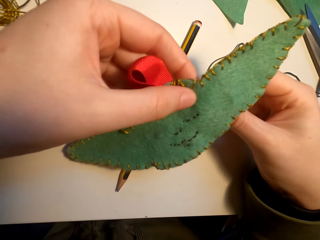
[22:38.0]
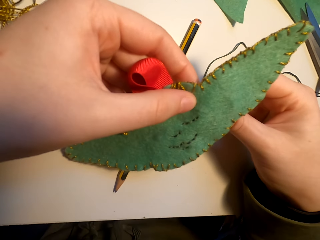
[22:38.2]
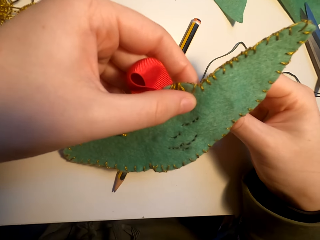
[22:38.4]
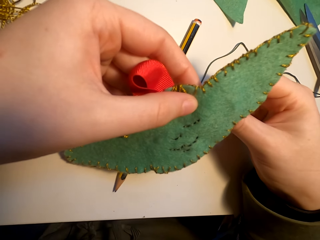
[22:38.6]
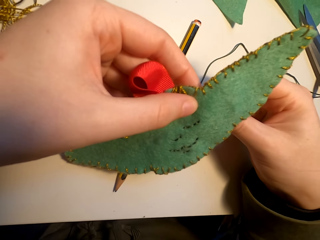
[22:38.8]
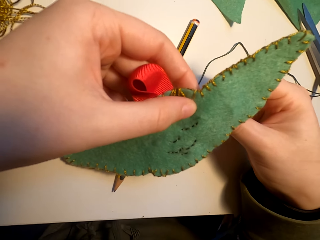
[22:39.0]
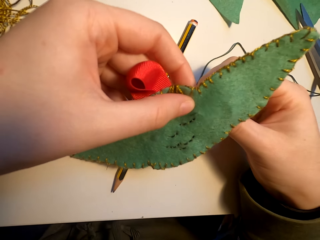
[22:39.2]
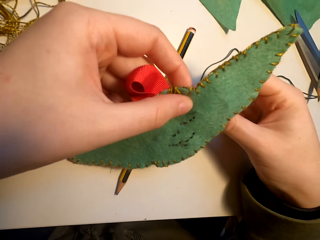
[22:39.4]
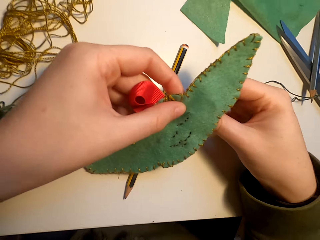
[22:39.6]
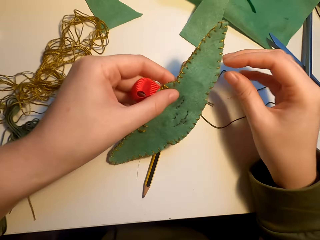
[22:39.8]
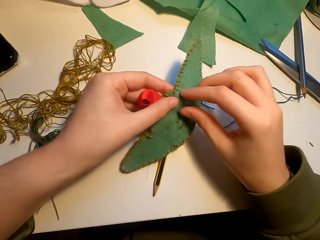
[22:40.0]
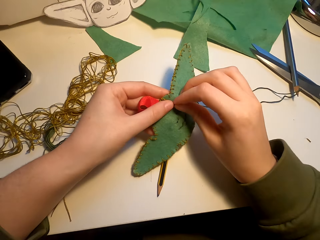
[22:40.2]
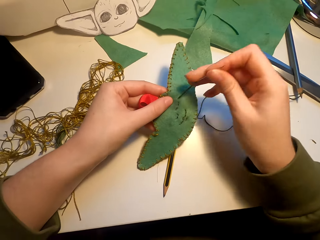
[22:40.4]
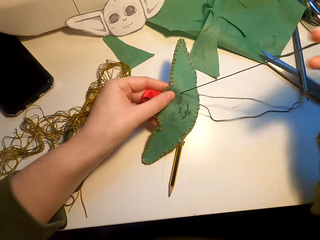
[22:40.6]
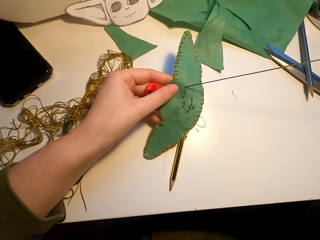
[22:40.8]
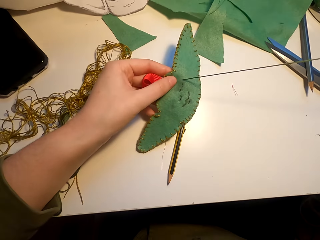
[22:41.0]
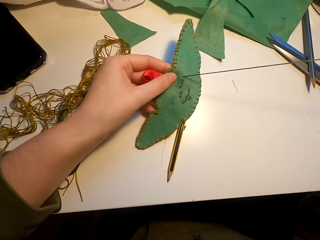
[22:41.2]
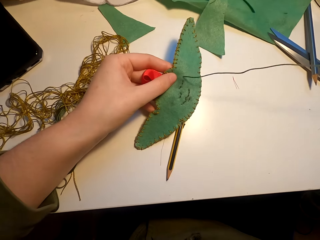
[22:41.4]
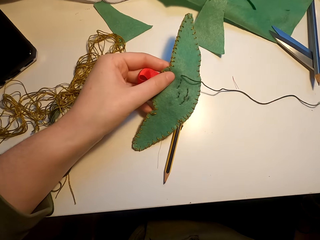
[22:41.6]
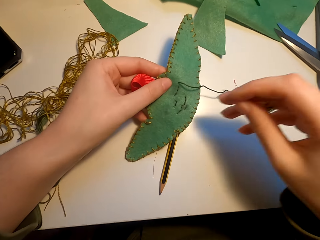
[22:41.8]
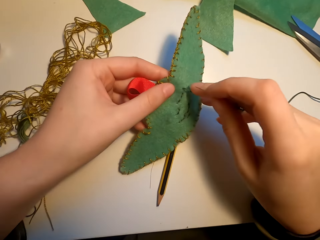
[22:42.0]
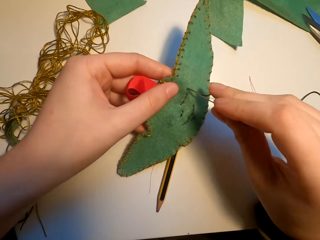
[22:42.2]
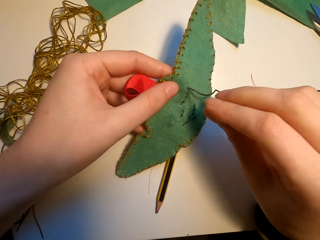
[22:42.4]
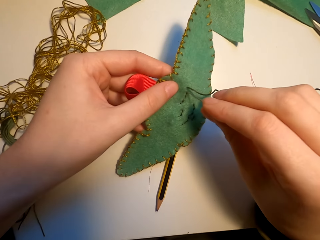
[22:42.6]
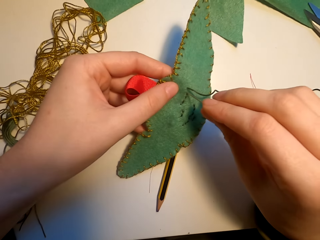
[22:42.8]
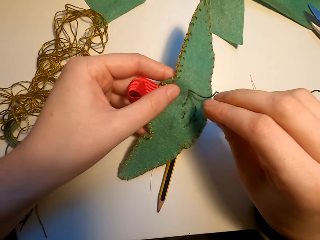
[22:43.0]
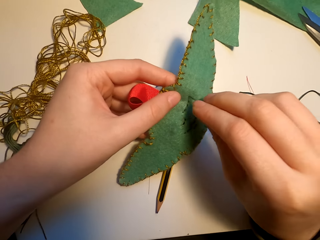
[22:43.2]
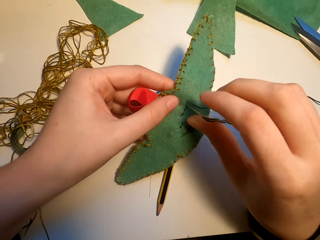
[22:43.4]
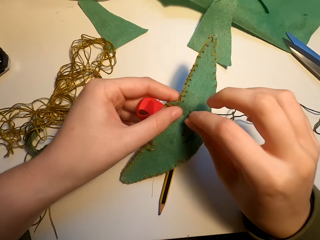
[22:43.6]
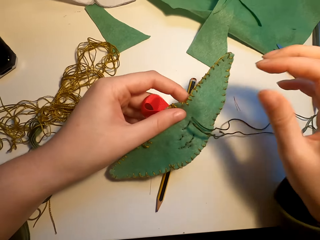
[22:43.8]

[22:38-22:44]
The camera wearer sews the construction paper with a needle.

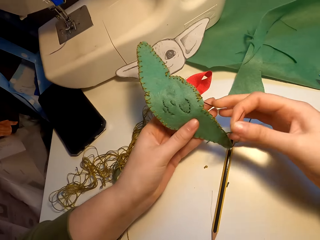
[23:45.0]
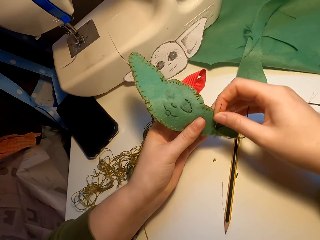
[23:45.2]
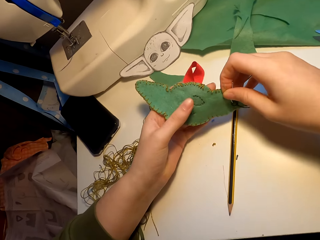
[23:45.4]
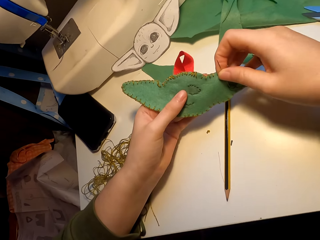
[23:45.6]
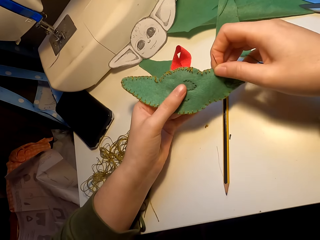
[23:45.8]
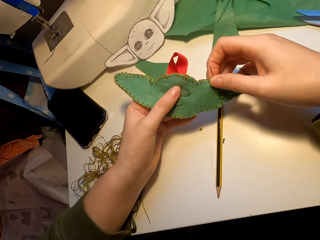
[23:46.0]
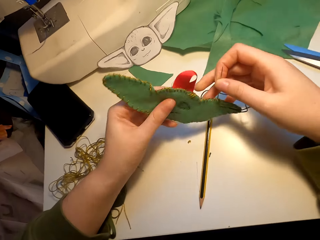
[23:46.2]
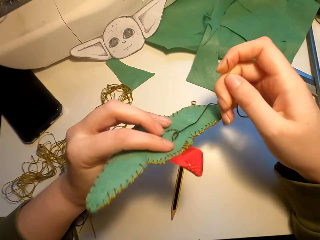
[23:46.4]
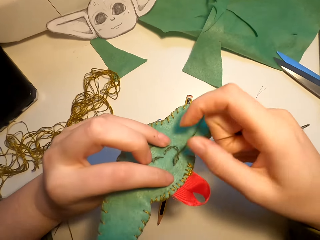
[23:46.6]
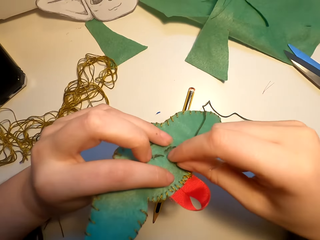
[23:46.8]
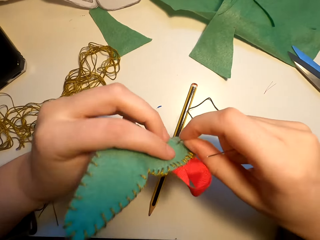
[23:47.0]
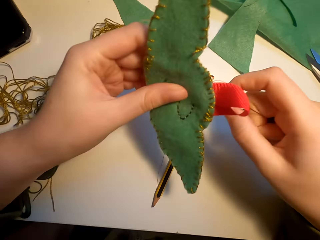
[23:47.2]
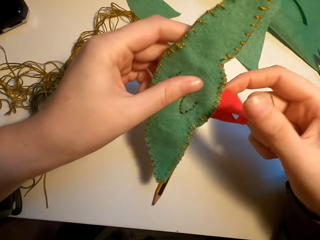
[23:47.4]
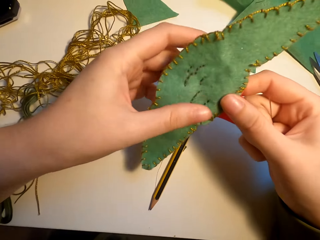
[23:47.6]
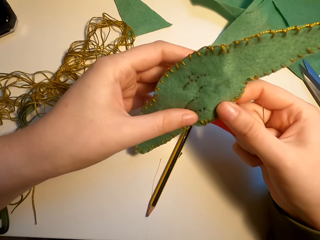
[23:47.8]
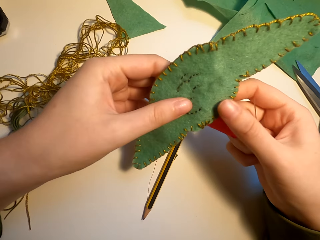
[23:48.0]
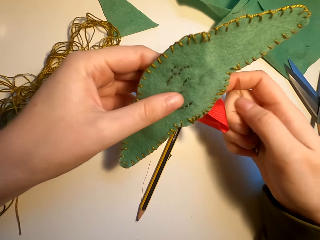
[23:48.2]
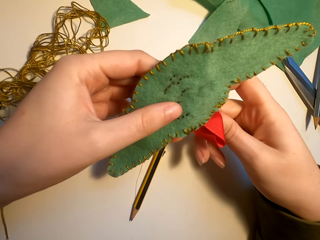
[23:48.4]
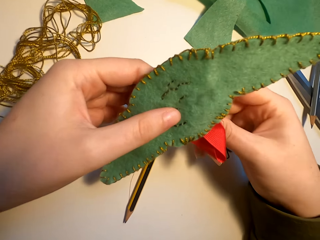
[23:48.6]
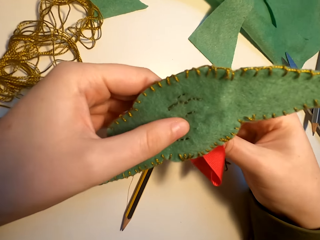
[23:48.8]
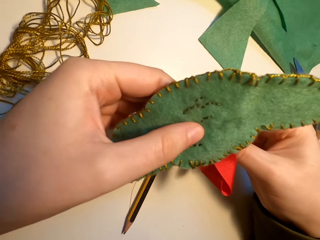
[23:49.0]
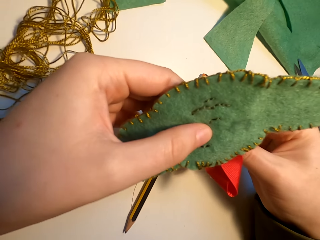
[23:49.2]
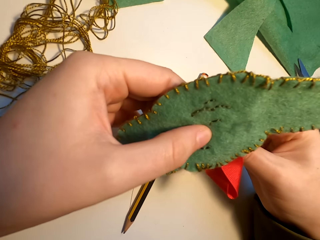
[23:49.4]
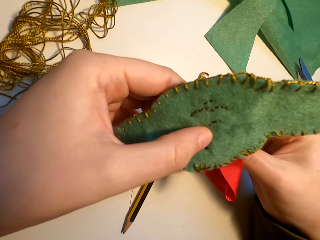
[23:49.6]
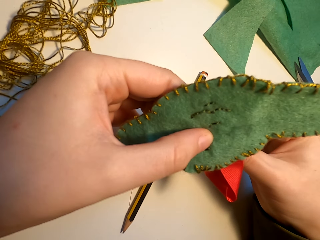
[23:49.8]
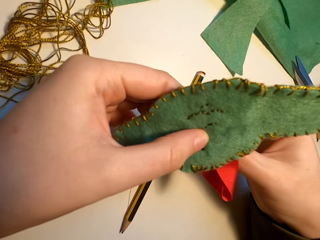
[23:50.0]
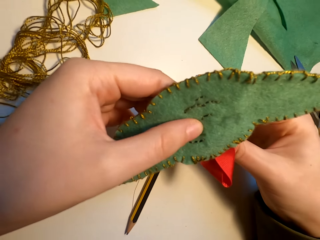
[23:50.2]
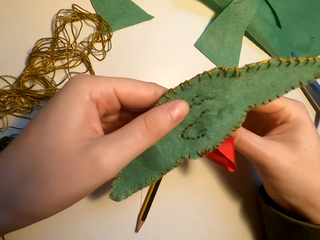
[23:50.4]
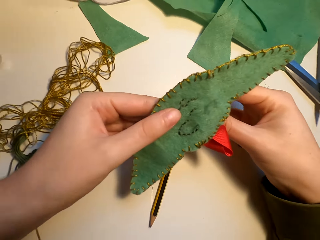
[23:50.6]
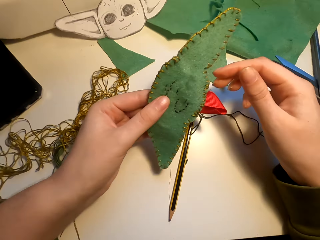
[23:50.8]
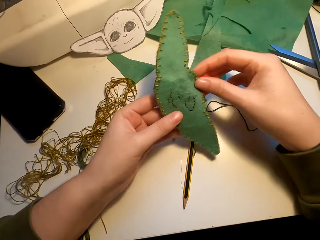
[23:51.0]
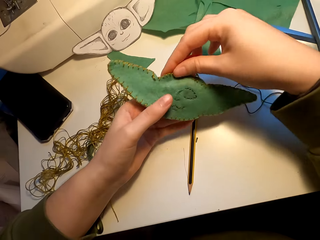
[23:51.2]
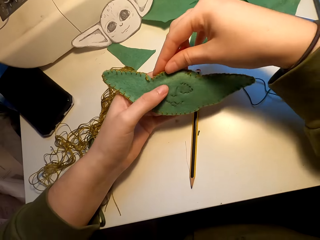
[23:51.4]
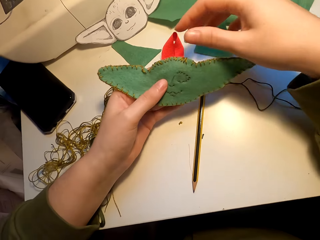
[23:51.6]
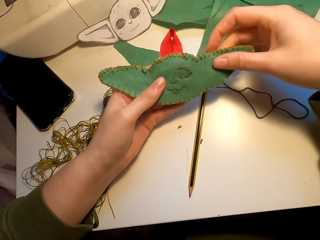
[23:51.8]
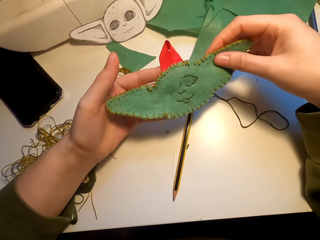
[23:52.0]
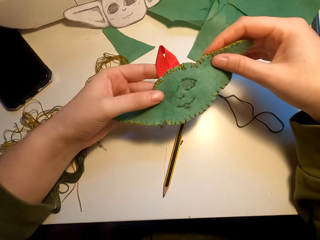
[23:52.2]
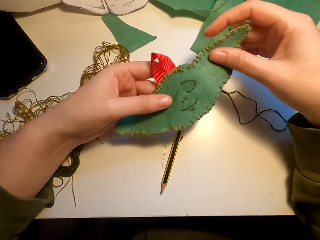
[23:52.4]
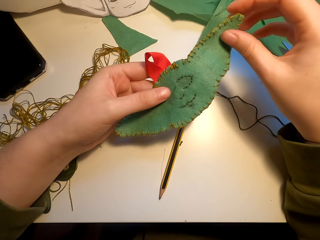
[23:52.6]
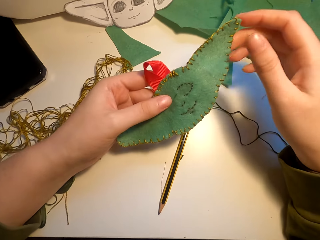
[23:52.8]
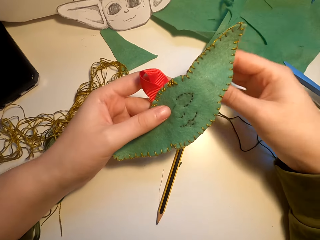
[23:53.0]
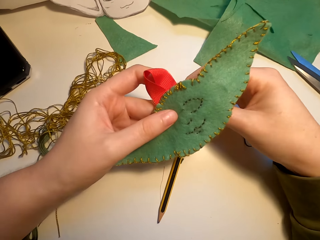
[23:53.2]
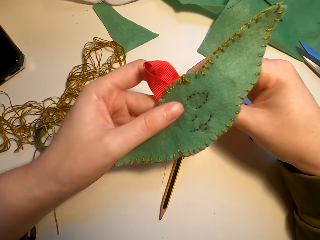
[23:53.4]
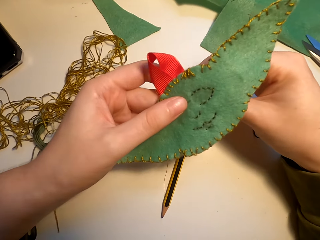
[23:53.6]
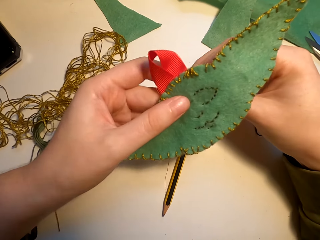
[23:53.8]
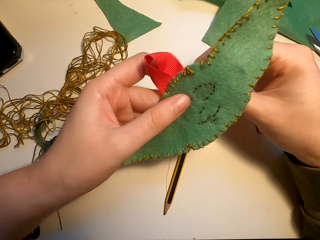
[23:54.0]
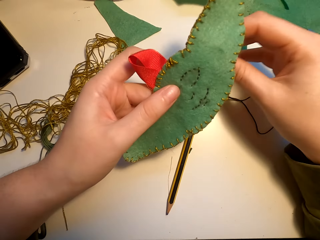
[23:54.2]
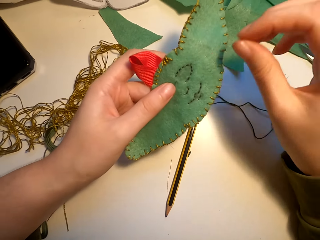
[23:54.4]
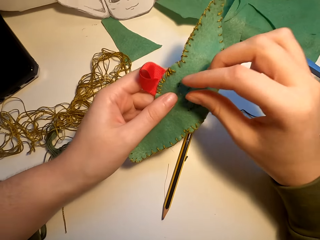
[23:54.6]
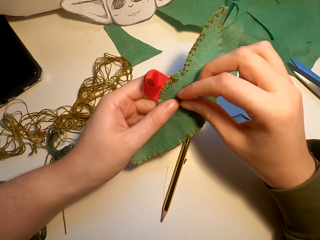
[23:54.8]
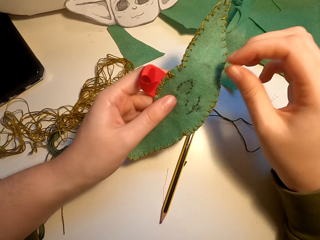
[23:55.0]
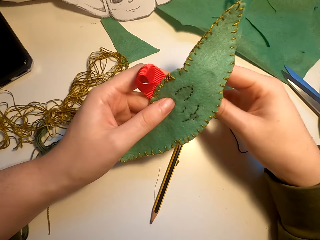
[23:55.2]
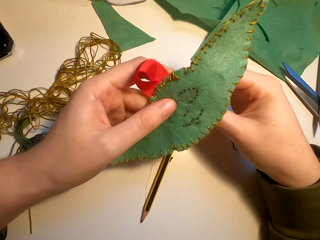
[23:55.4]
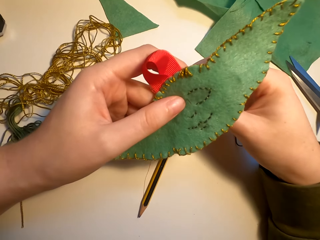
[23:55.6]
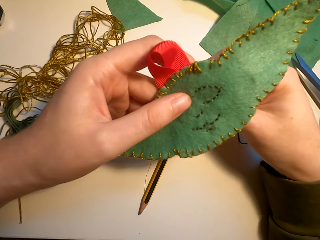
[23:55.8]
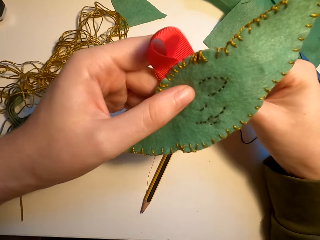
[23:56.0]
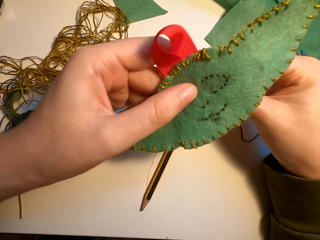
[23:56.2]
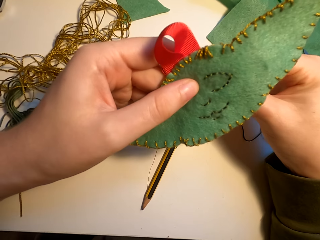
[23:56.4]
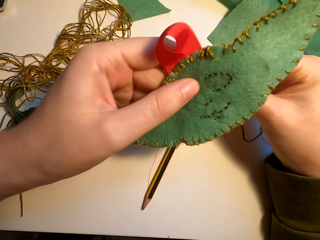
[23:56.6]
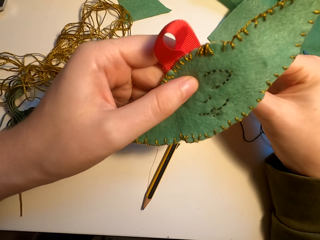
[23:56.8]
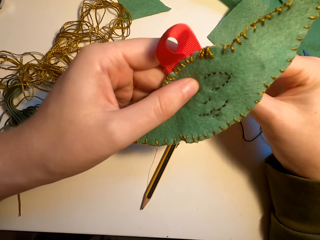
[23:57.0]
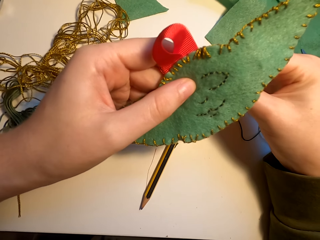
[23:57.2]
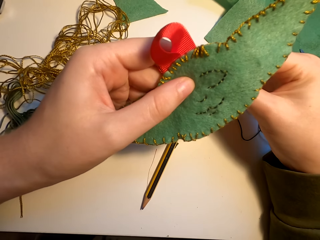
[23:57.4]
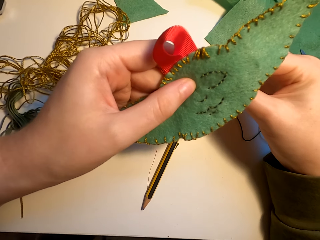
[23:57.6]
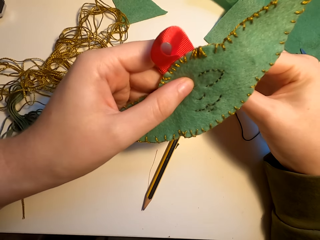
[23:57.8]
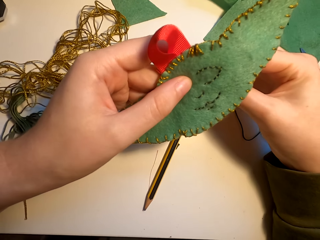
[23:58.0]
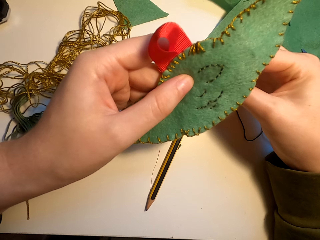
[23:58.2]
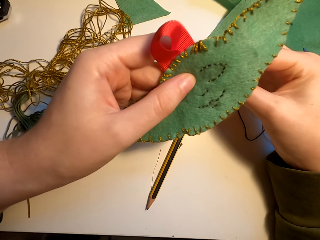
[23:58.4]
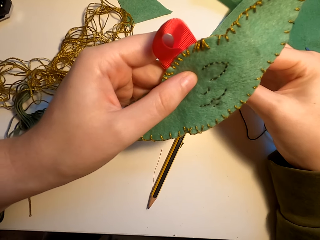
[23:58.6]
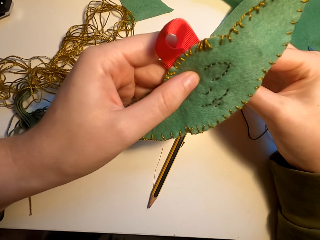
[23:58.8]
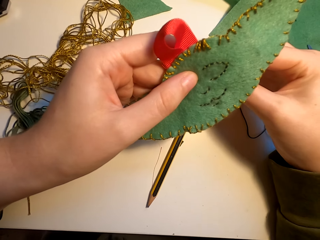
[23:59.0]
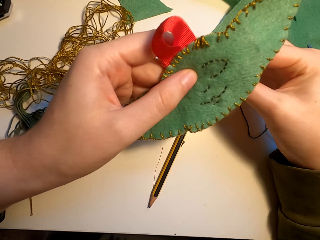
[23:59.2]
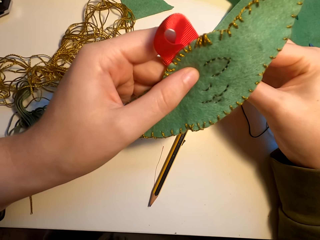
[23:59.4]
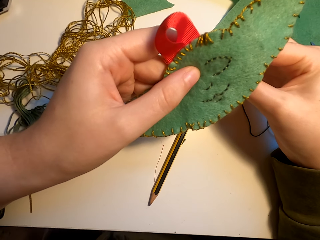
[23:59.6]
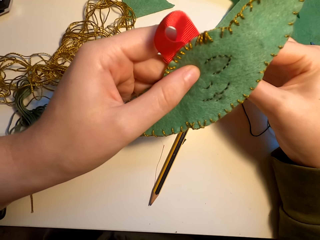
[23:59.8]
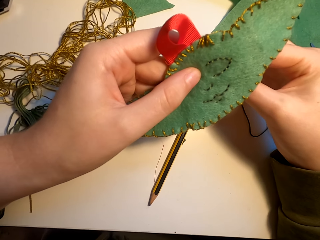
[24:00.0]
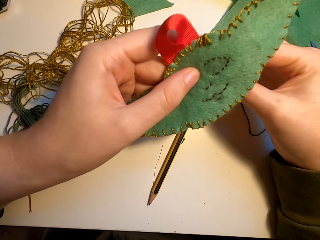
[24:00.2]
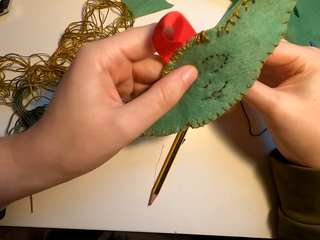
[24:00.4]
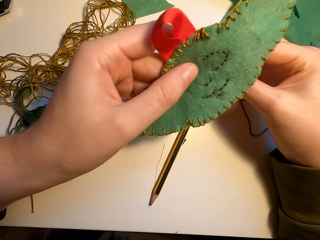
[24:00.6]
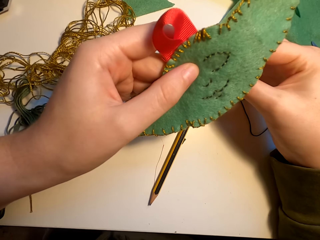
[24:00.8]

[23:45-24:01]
The camera wearer looks at the piece of cloth. They rotate the piece of cloth. They sew the piece of cloth with a needle and a thread.
